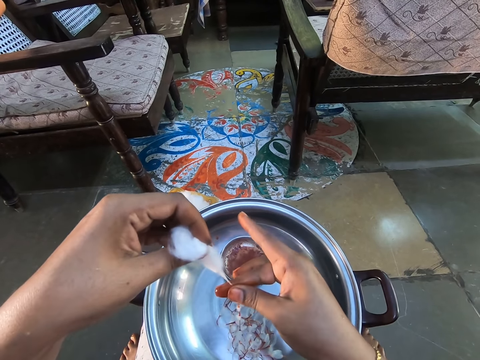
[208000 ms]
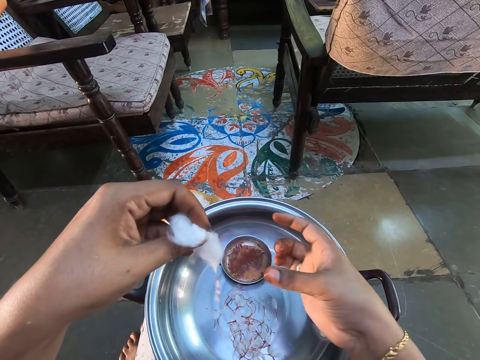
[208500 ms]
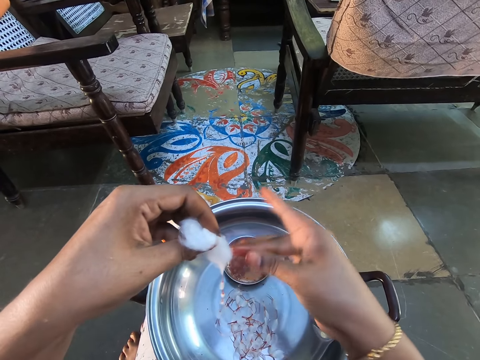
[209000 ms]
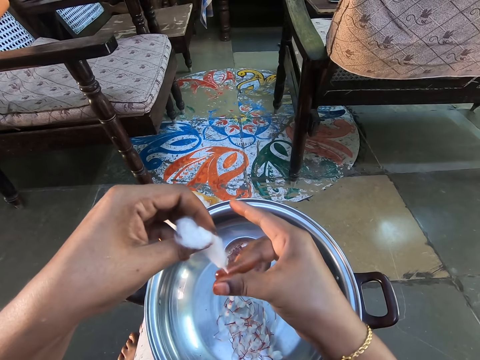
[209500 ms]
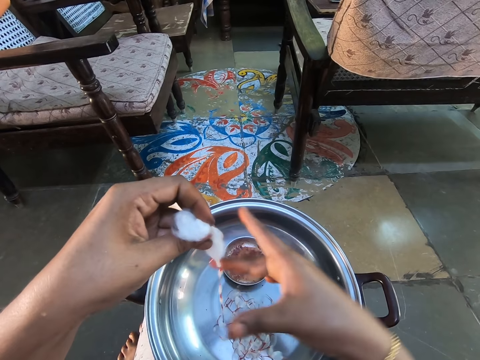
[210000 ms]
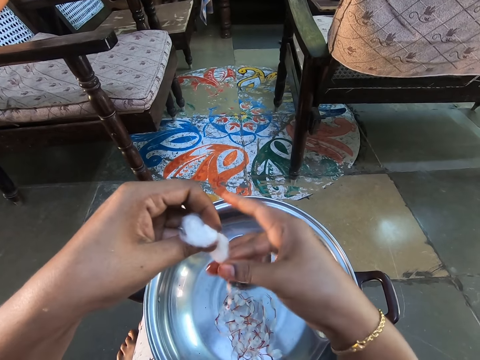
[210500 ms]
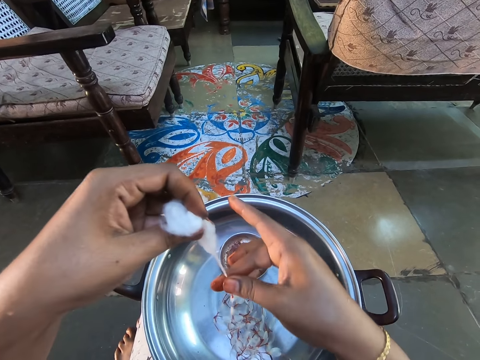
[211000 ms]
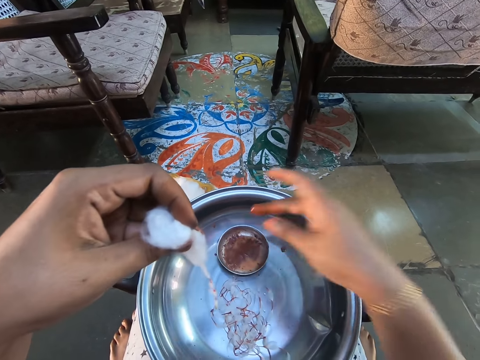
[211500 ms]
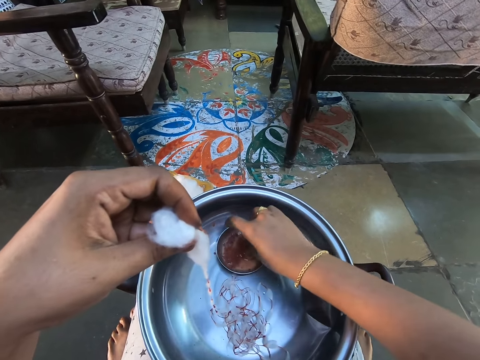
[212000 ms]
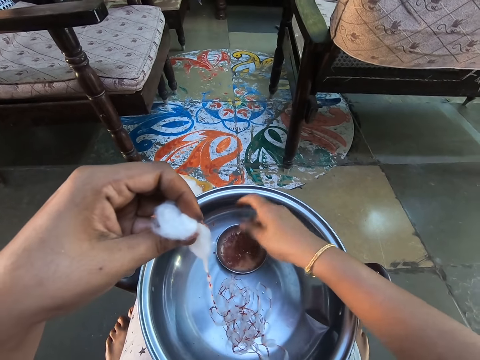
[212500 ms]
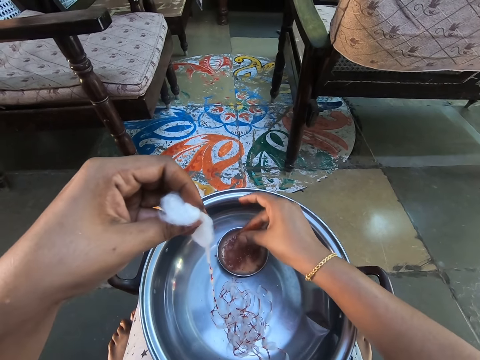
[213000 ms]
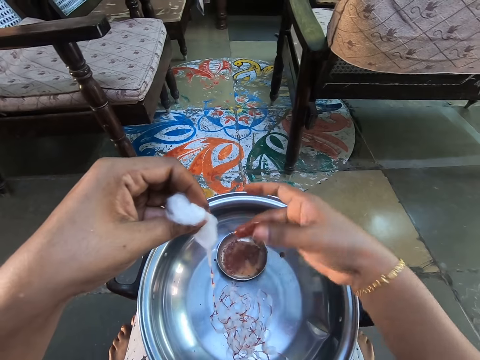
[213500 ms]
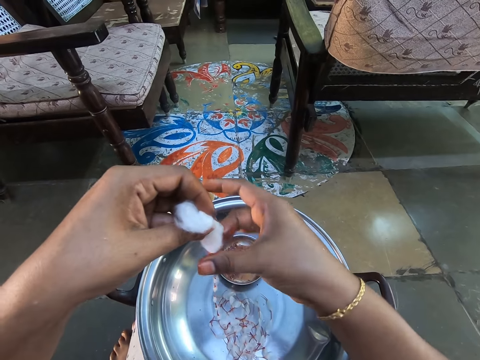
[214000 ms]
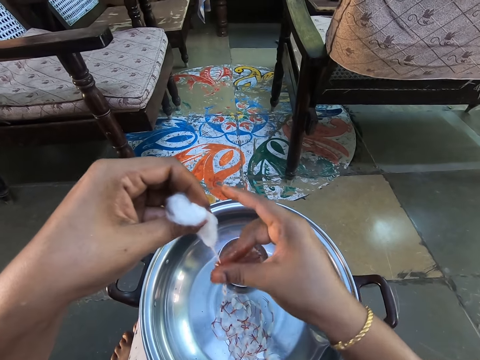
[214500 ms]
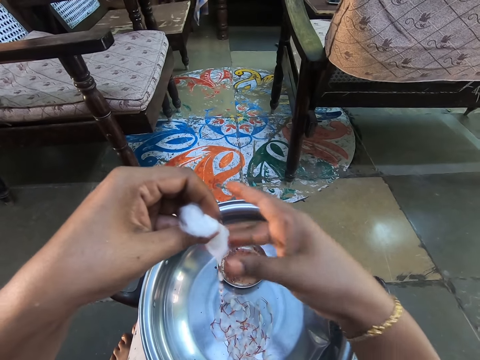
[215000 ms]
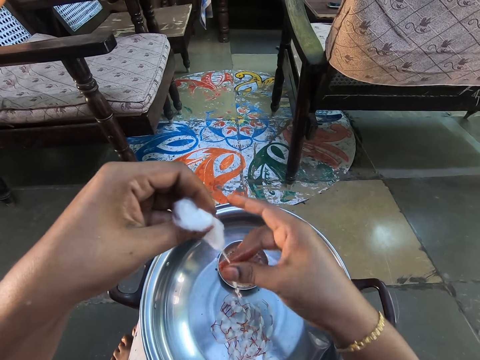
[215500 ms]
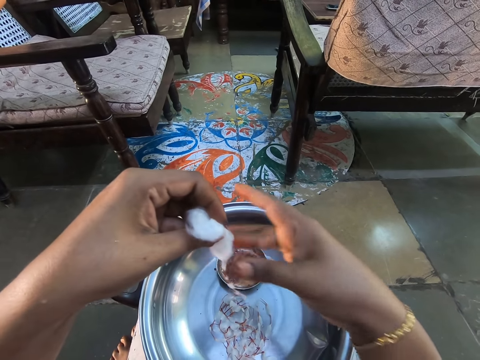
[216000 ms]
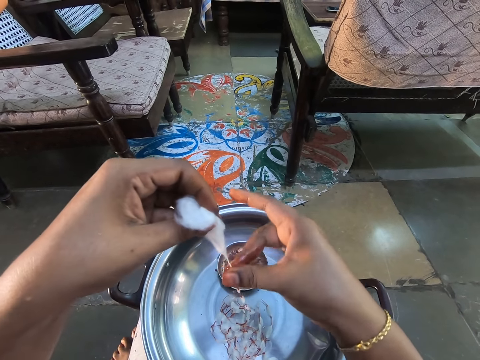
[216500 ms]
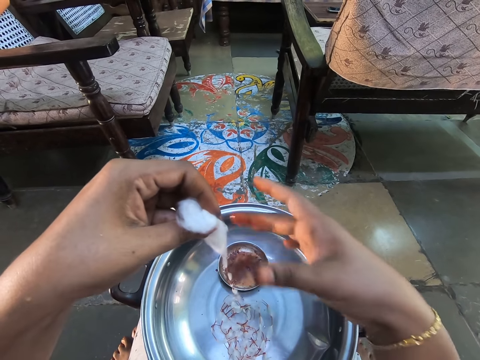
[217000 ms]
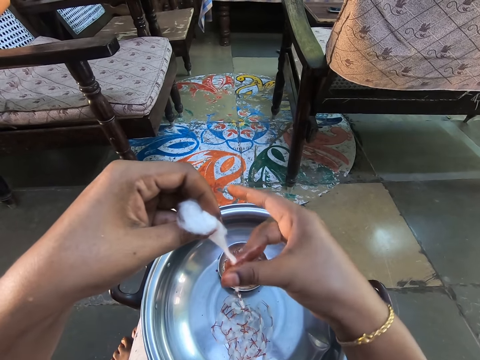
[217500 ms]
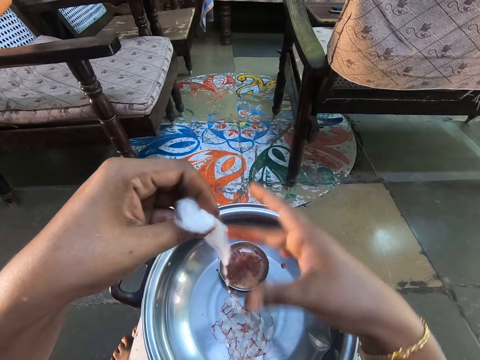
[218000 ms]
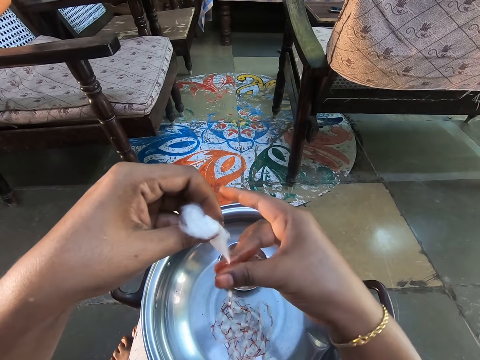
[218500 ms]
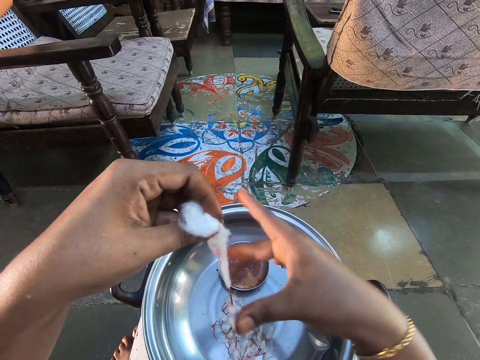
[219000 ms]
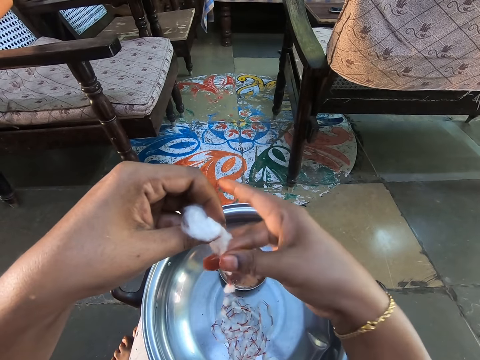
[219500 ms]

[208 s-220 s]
The camera wearer scoops the colour with the fingers. They dip a finger on a bowl, apply the colour on the cotton wool, and hold the cotton wool with the right hand.

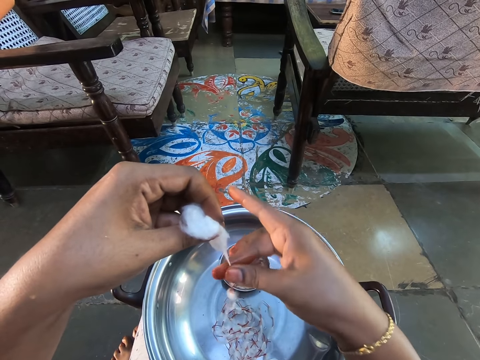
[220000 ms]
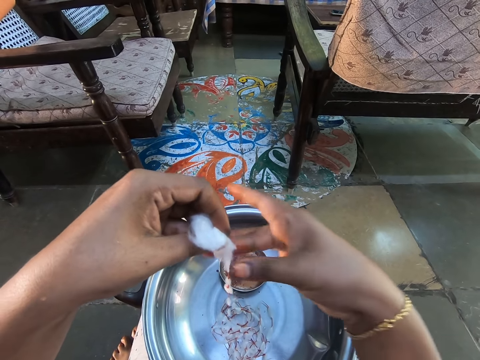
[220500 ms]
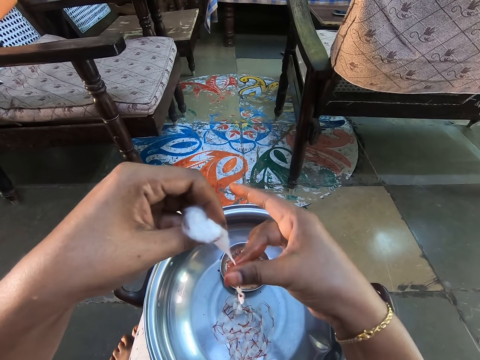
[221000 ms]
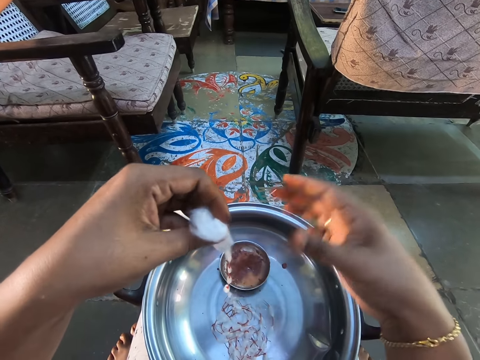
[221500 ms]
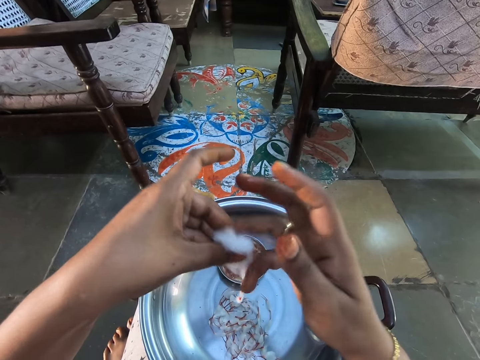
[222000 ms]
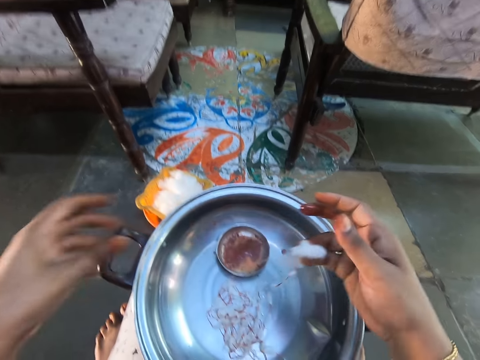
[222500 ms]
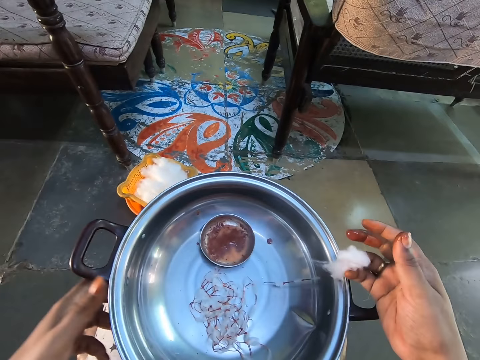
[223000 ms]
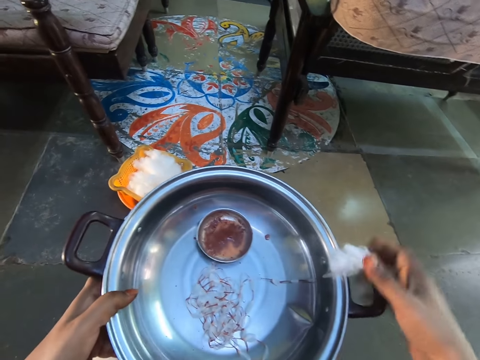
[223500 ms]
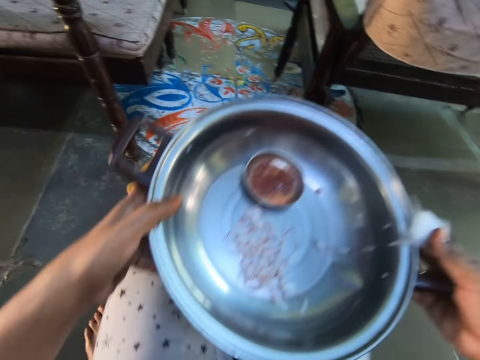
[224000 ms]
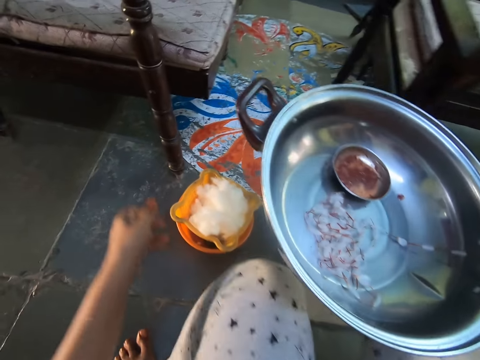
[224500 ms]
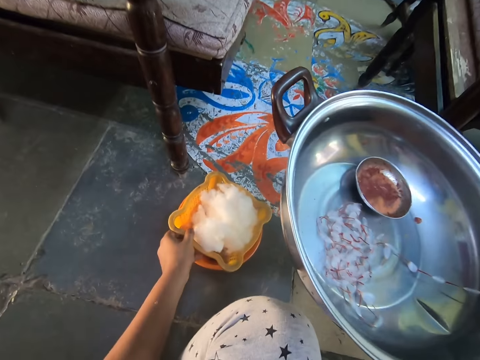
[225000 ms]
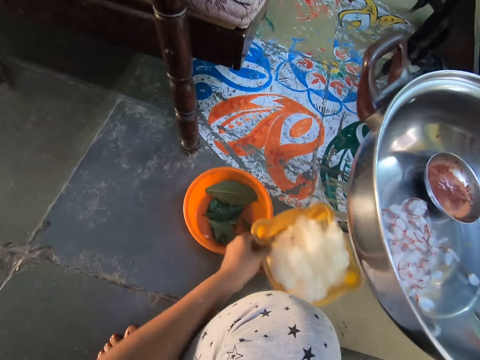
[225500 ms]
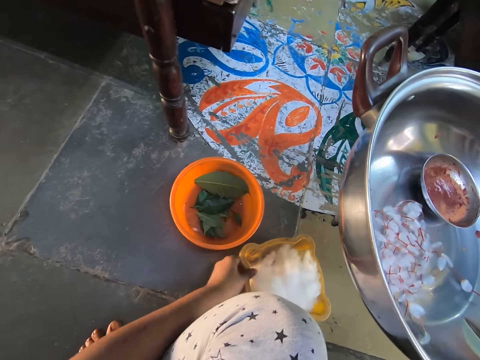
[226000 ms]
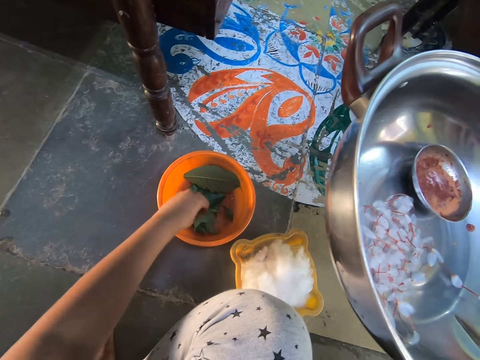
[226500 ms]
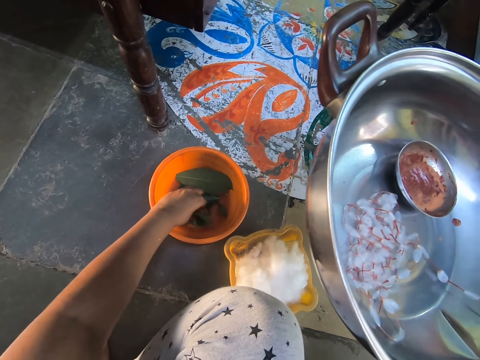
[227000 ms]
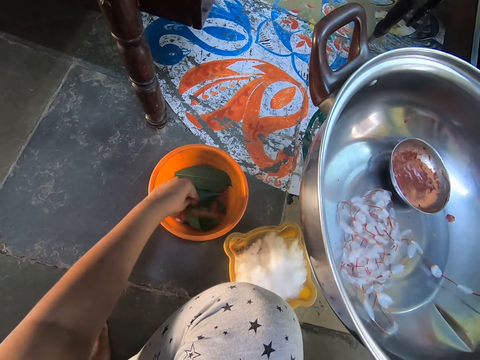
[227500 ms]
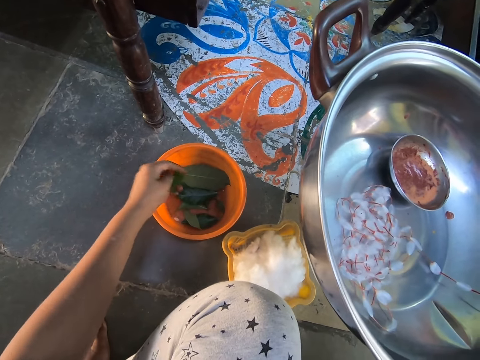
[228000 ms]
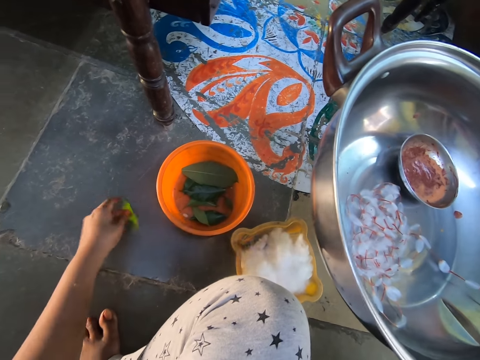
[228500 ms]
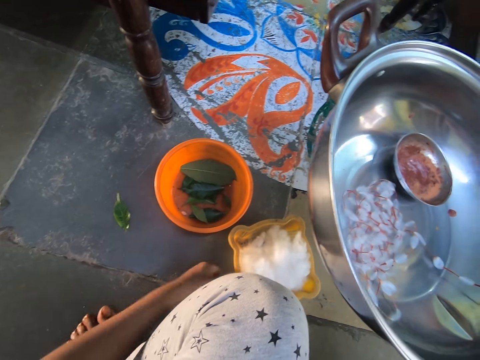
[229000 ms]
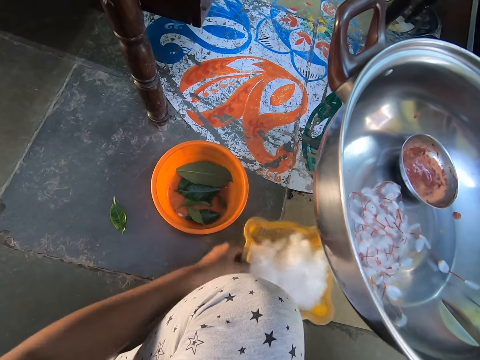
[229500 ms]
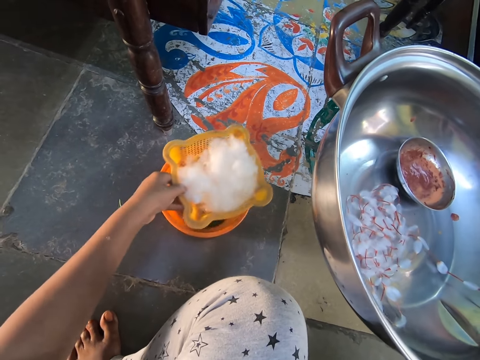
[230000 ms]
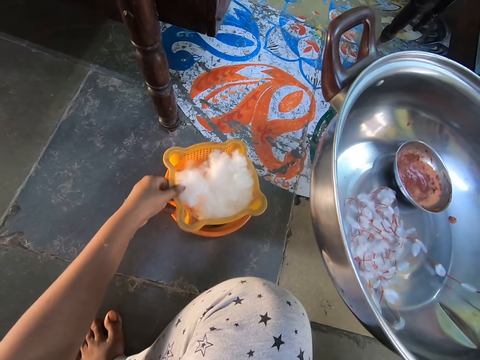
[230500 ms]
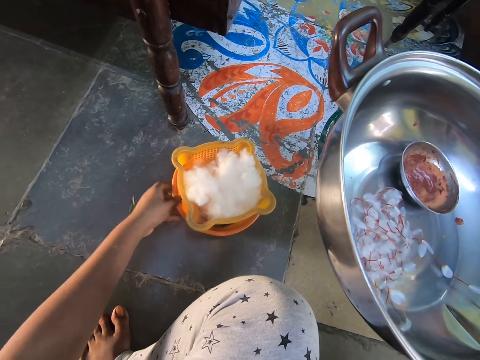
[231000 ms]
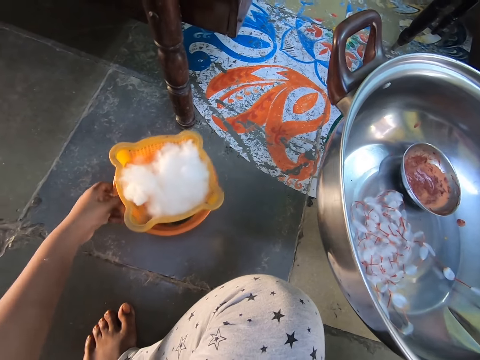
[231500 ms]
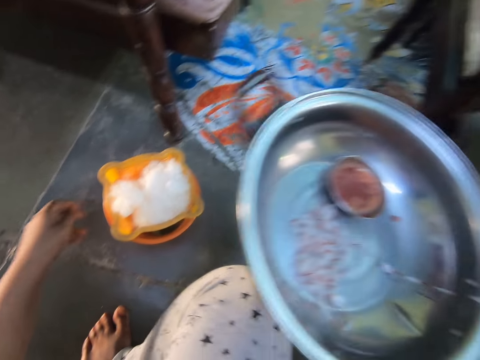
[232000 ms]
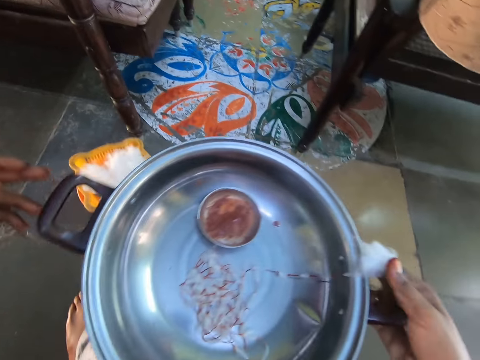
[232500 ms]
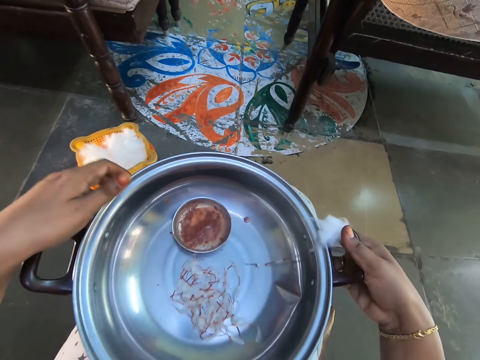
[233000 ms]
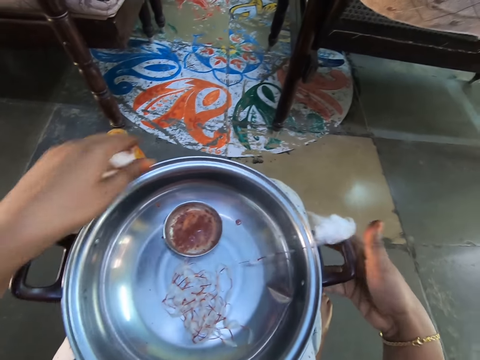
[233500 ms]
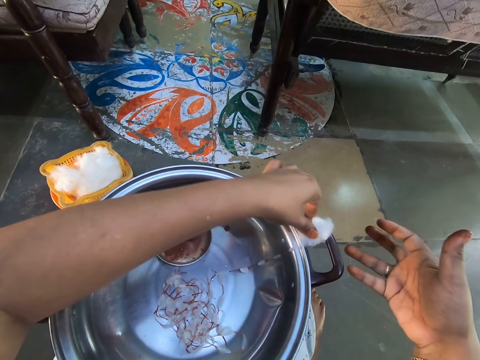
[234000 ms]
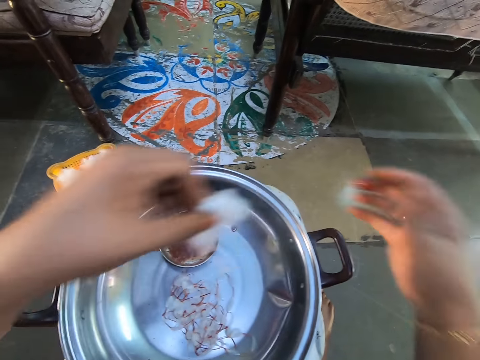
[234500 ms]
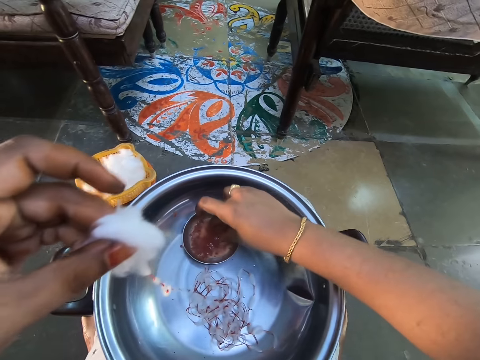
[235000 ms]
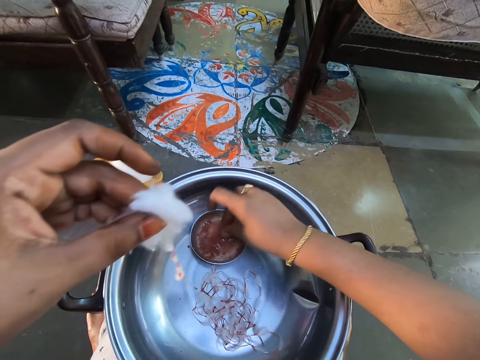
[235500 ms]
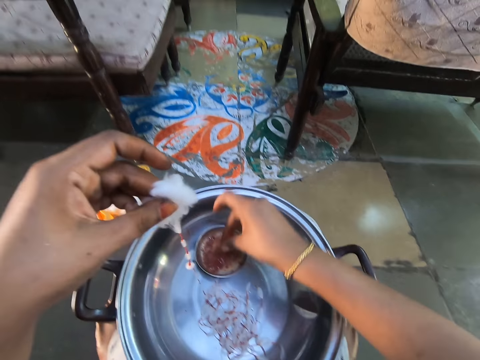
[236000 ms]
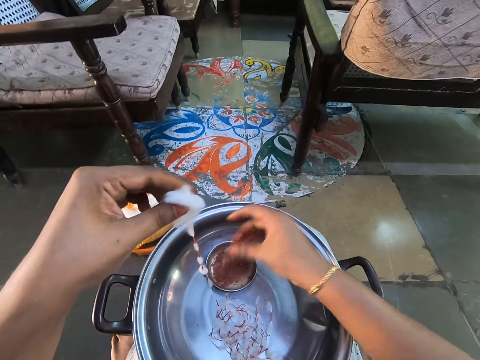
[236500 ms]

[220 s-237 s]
The camera wearer looks around. They hold the cotton wool with the right hand. They pick the pot and hold the pot with the right hand. They pick the plastic bowl with cotton wool. They hold the container with cotton wool. They put the plastic bowl down. They take a leaf from a container. They put the leaf on the floor. They pick the plastic bowl with cotton wool and put the plastic bowl down. They pick the plastic bowl and put the plastic bowl on the floor. They put the container on another. They put the pot on the lap. They hold the cooking pot. They pick the cotton wool with the left hand. They scoop the colour with the fingers.
